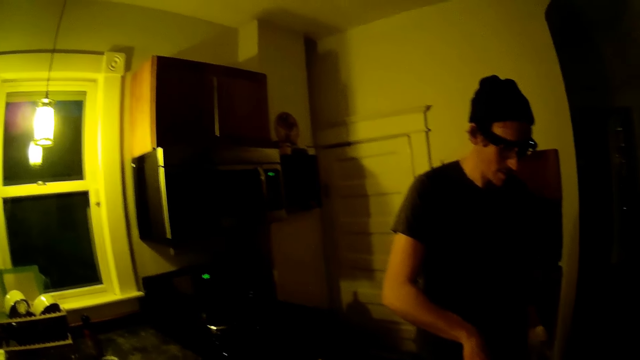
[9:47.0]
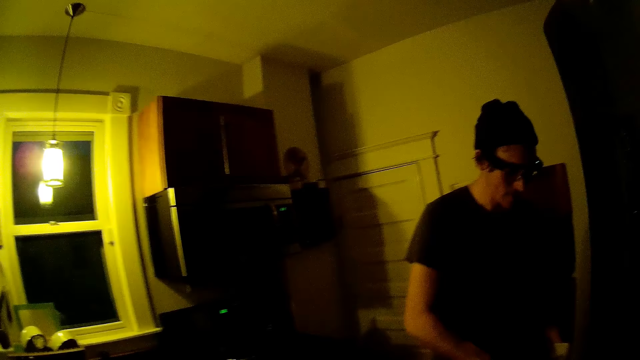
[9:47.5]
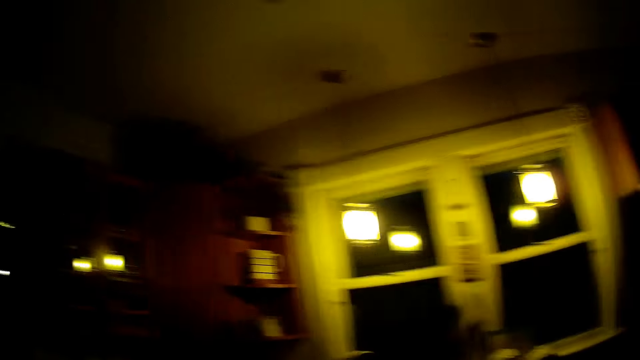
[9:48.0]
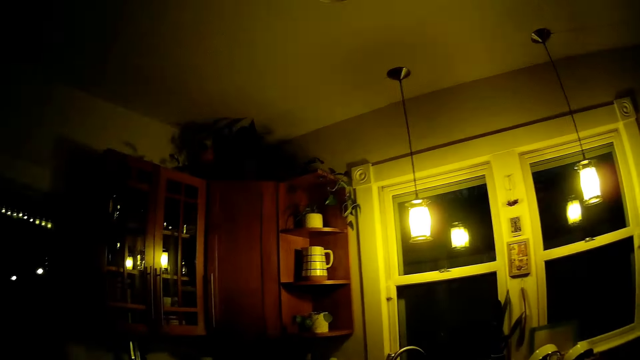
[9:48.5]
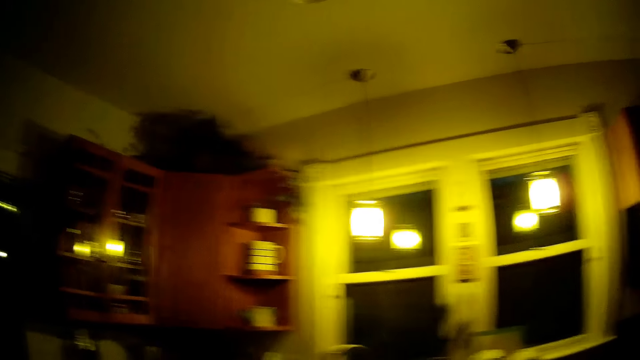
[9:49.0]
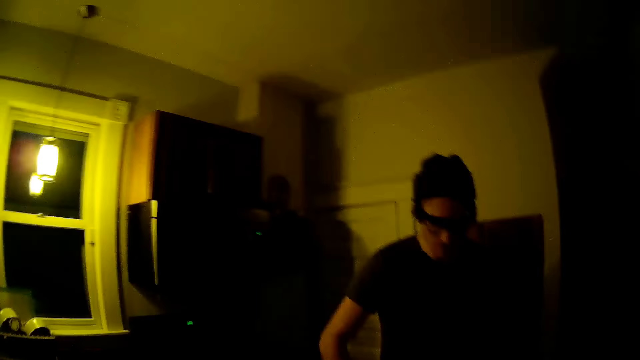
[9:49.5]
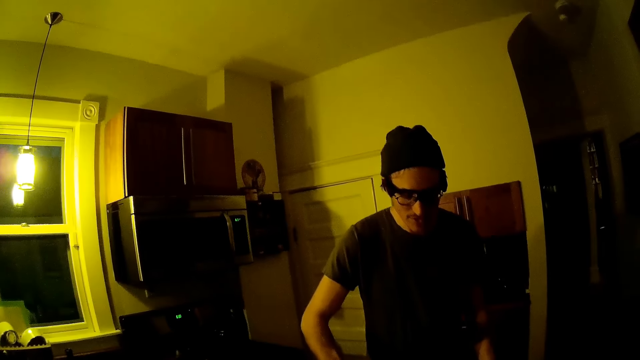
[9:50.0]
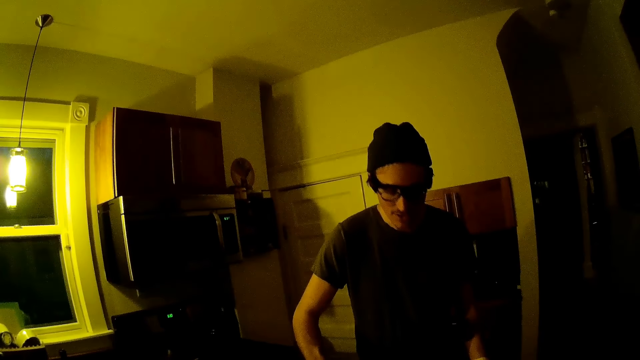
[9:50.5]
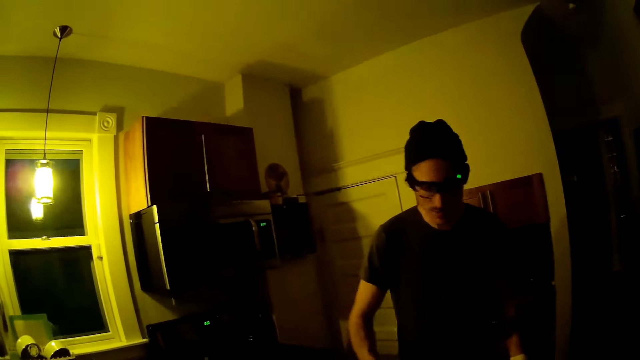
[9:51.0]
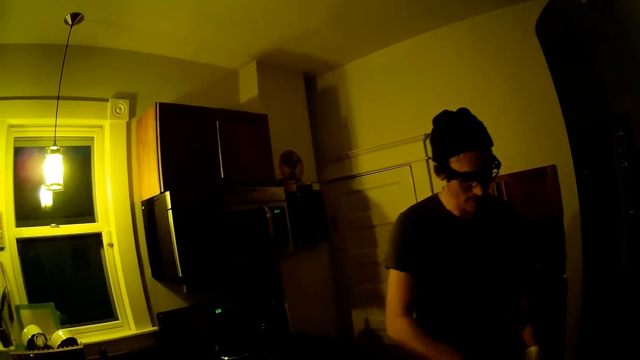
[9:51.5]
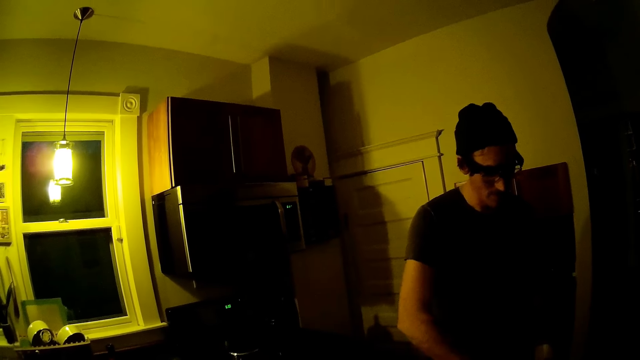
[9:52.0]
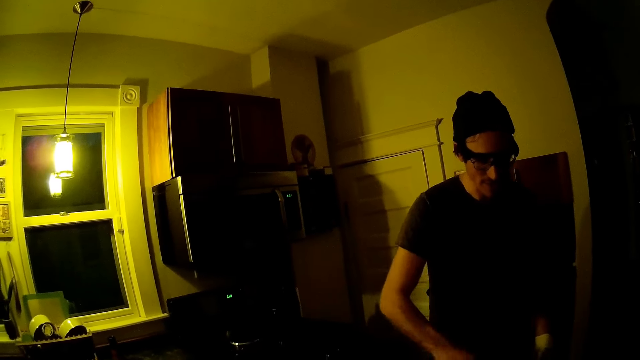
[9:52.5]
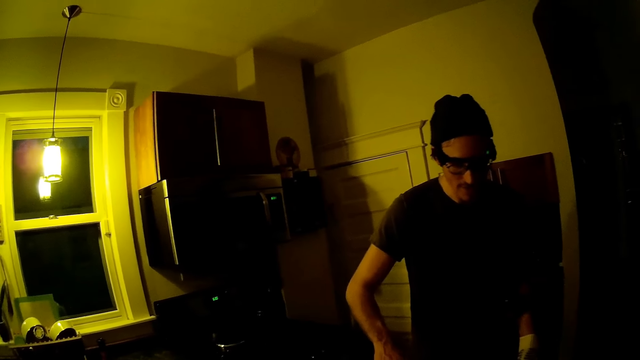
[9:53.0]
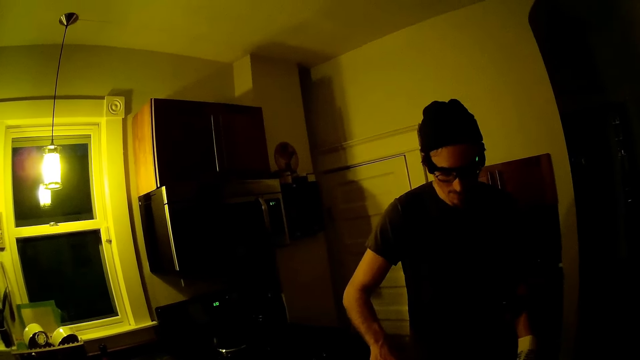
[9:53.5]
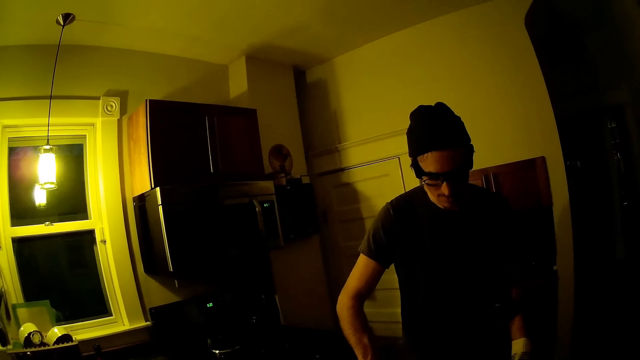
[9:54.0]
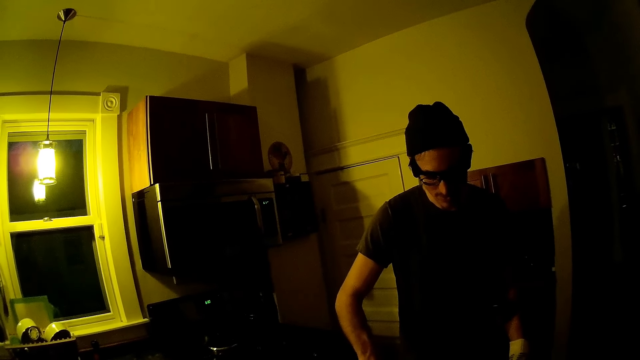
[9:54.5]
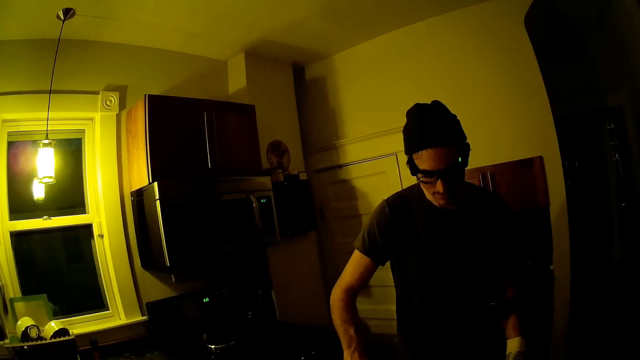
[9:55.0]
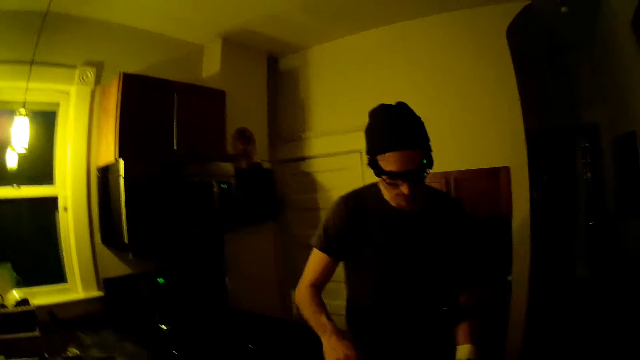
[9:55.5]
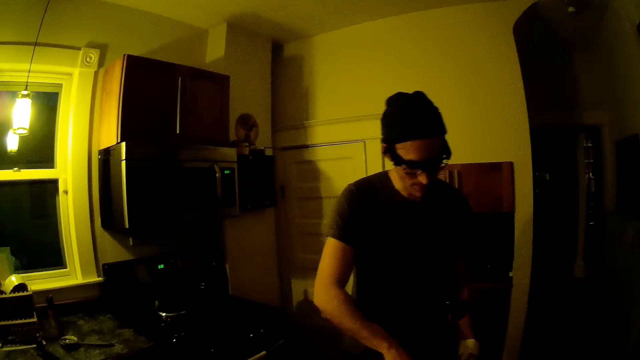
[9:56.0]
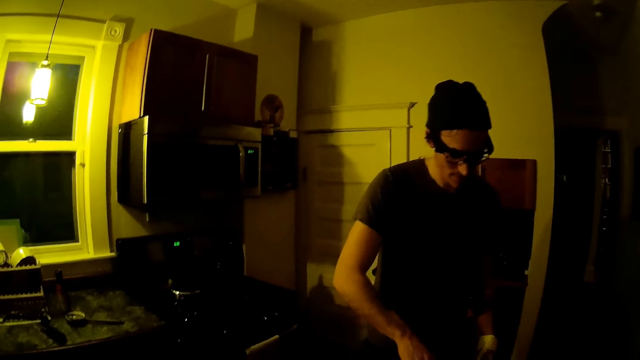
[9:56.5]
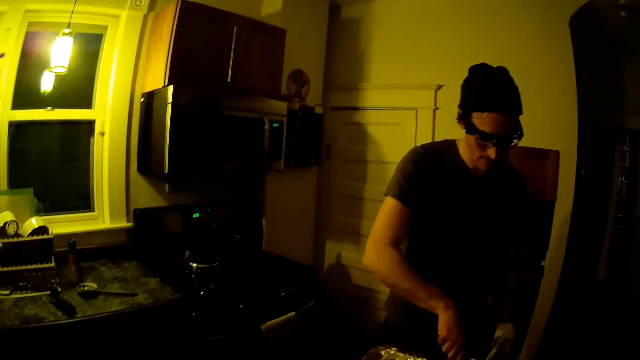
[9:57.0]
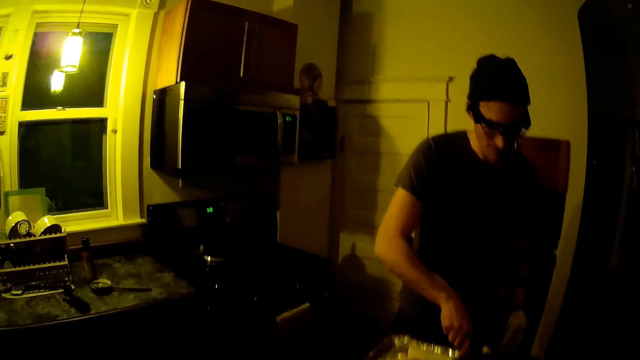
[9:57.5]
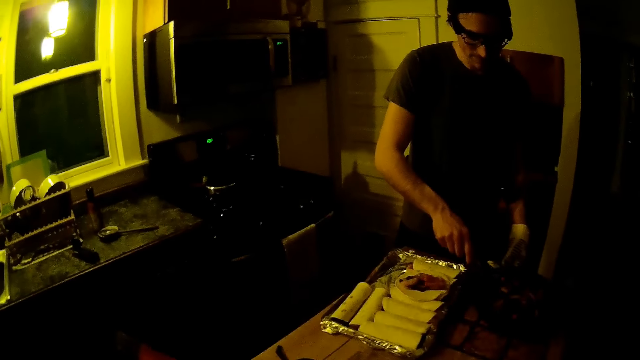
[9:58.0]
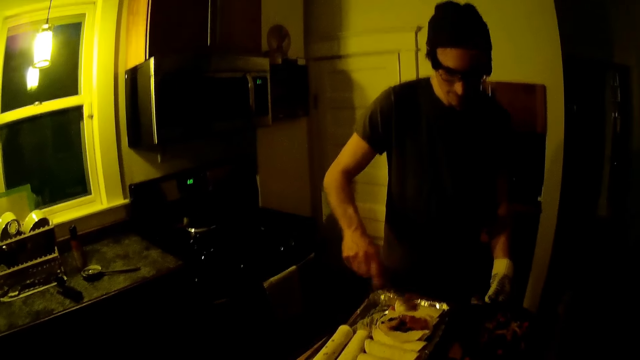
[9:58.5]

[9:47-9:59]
The camera wearer talks to a man. They look around. They talk to the man. The man serves the food and removes chicken from the pot into a pastry with tongs in his left hand.

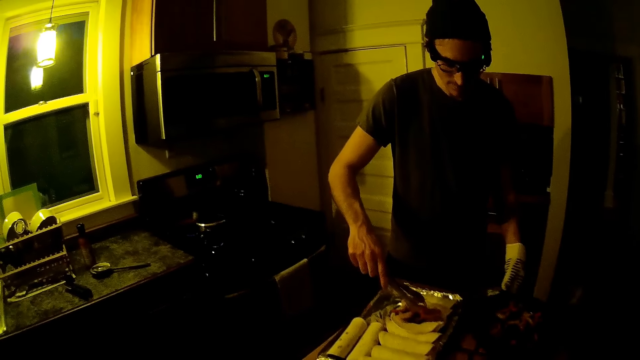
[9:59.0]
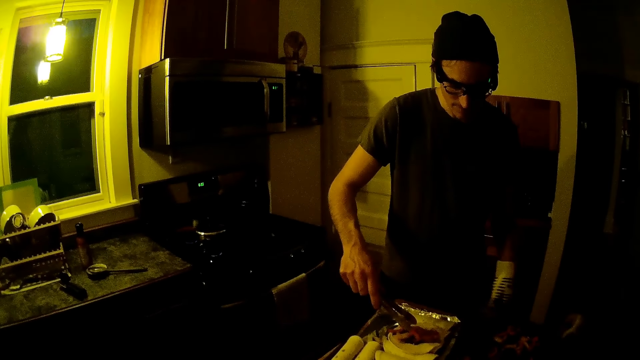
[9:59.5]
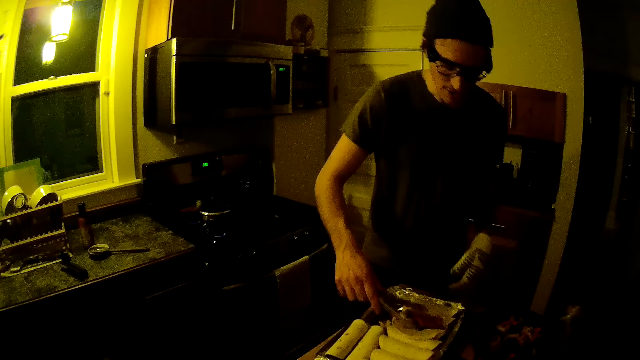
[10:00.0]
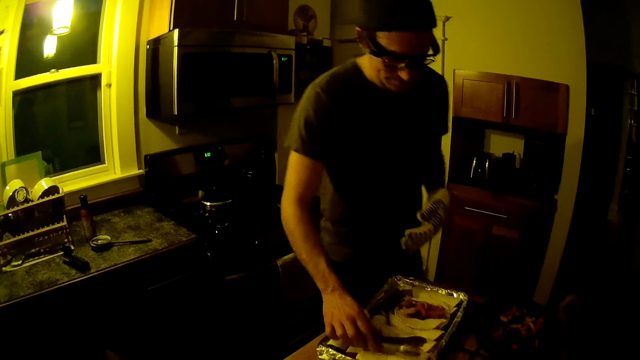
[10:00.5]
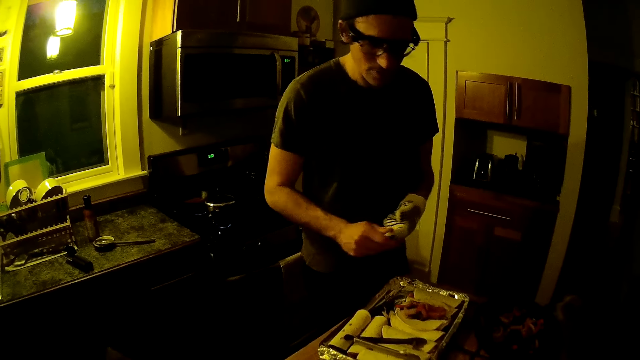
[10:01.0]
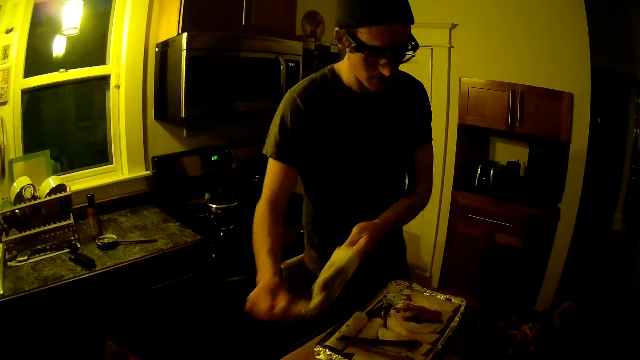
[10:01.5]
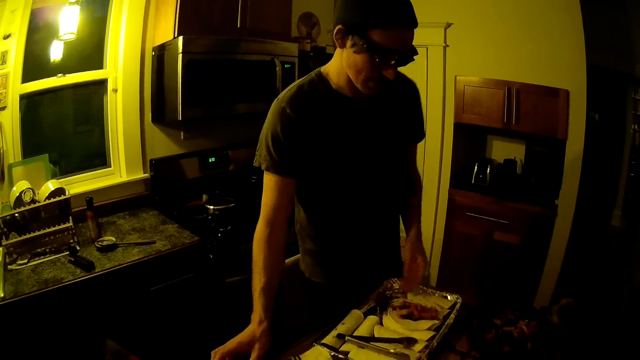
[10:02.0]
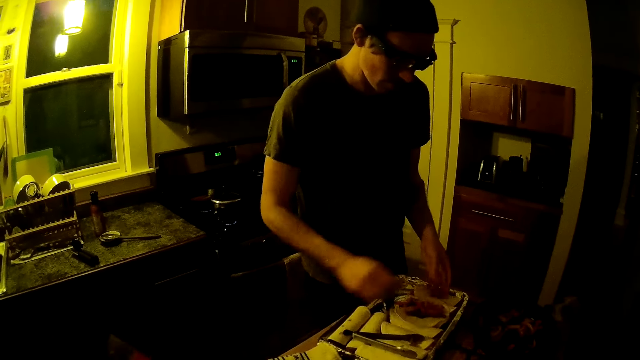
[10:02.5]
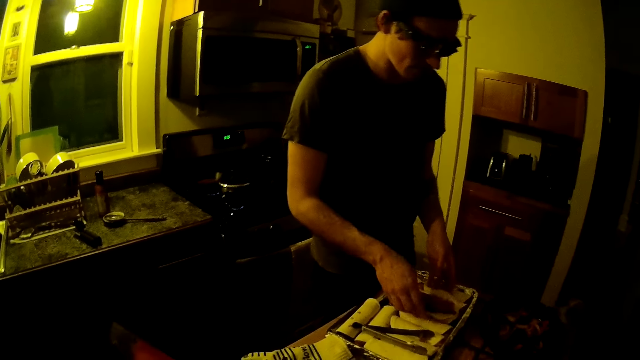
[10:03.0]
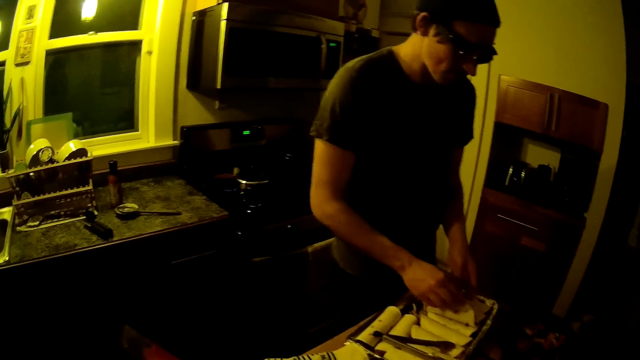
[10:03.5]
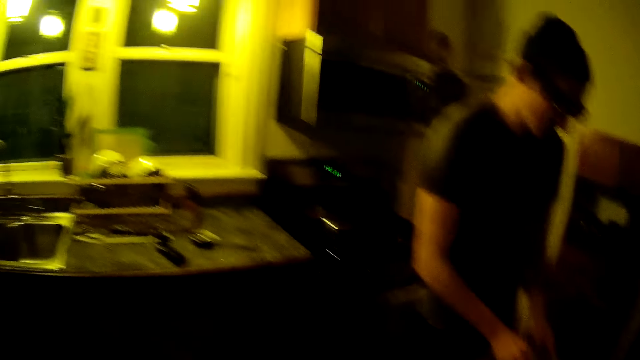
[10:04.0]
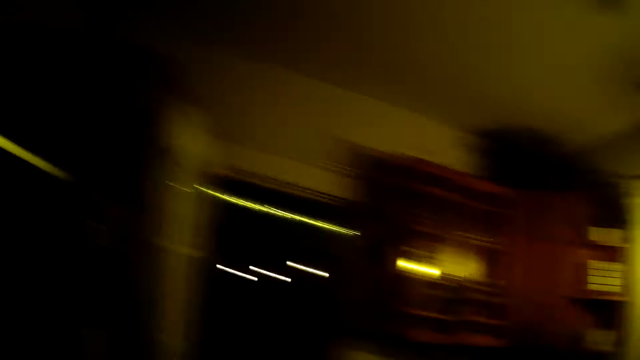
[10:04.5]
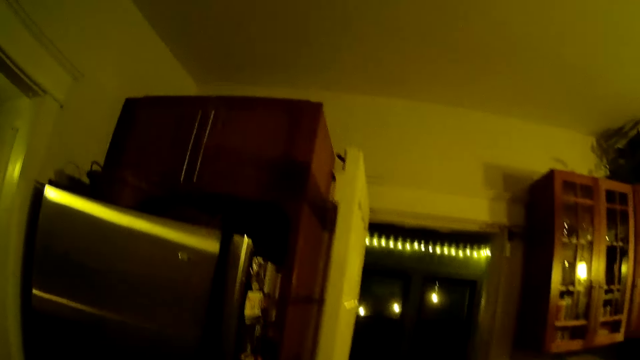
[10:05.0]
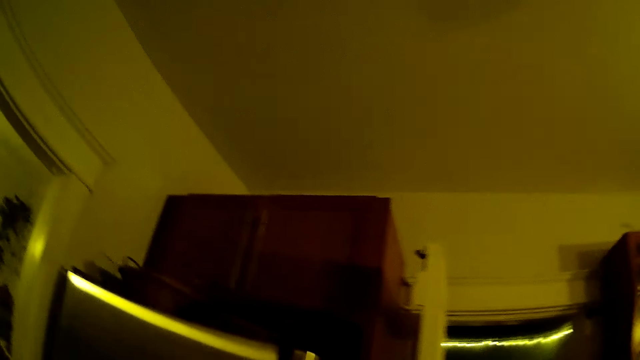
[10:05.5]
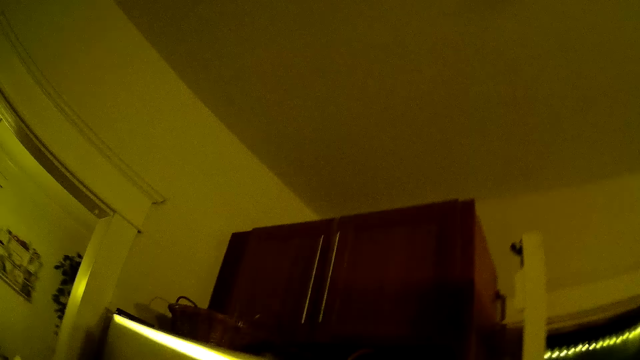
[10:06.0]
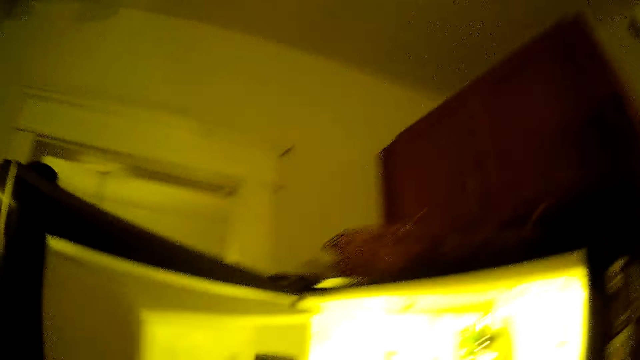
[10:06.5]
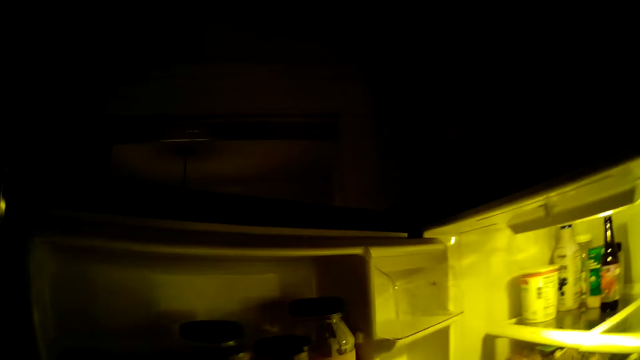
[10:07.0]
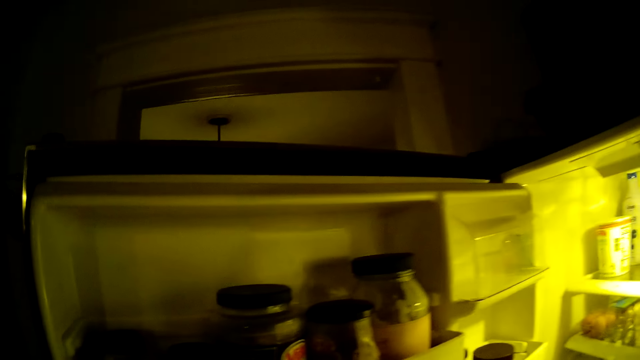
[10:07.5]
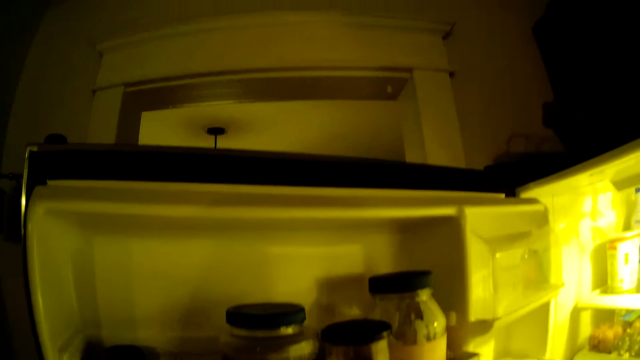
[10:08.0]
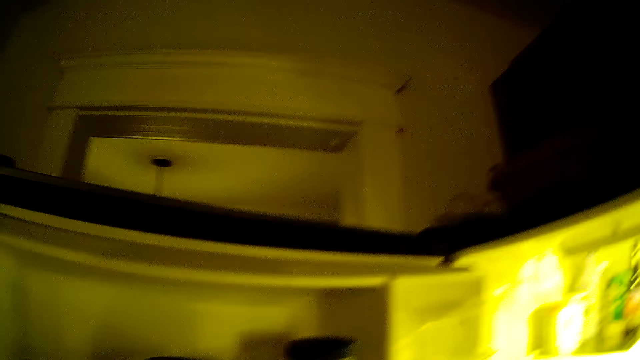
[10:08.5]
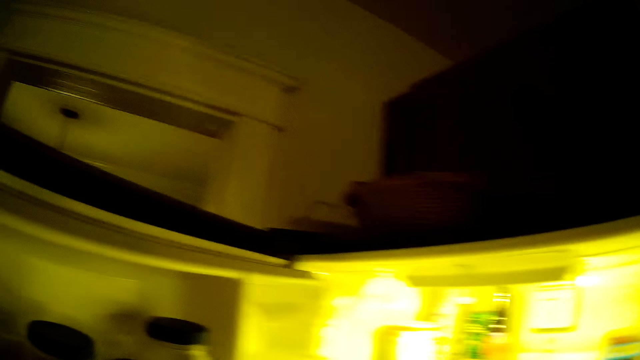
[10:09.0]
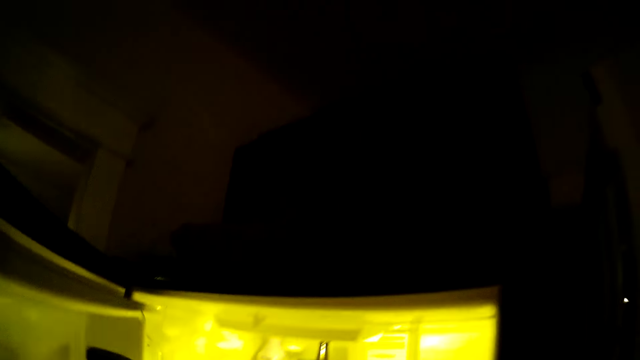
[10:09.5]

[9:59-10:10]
The man drops the tongs in his left hand into a tray. The man removes the glove on his left hand with his right hand and drops the glove on a table with his right hand. The man rolls the pastry with both hands. The man touches the food. The camera wearer opens a fridge with her left hand.
